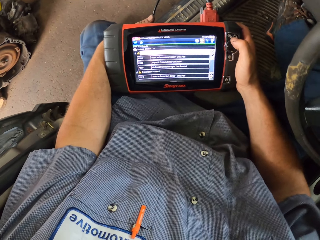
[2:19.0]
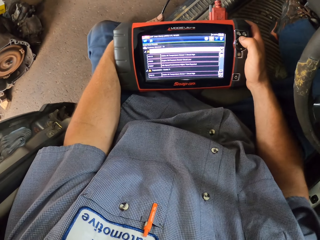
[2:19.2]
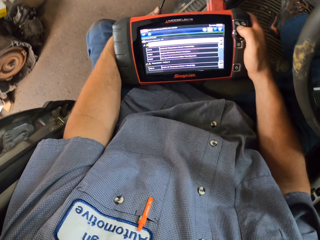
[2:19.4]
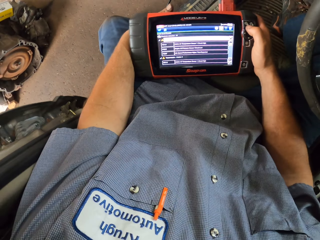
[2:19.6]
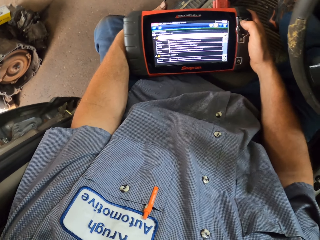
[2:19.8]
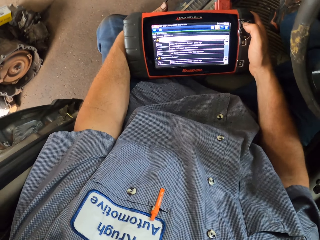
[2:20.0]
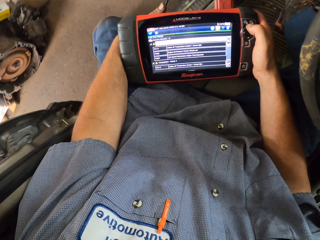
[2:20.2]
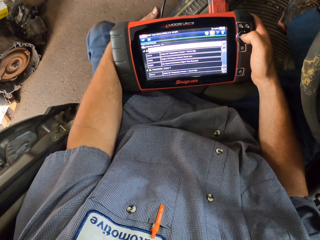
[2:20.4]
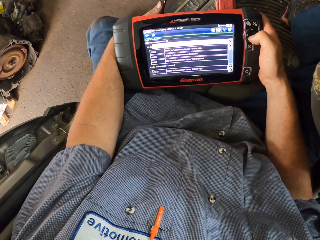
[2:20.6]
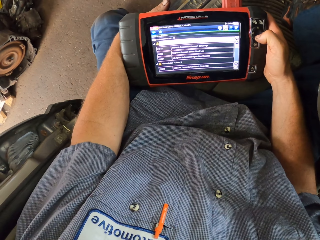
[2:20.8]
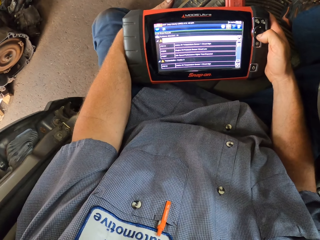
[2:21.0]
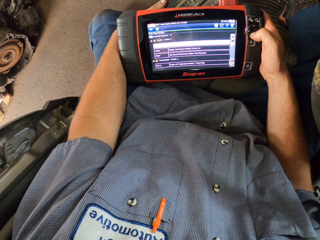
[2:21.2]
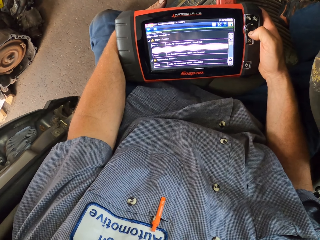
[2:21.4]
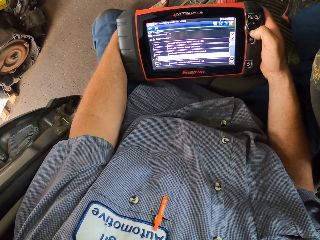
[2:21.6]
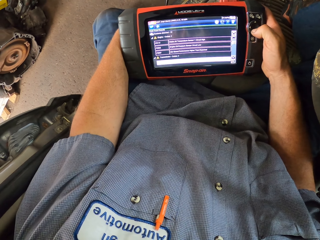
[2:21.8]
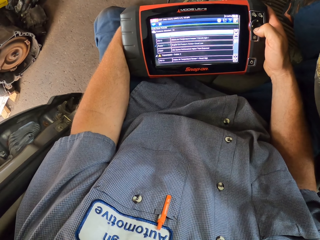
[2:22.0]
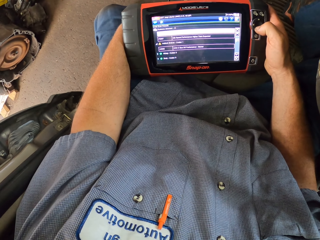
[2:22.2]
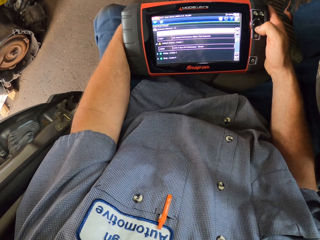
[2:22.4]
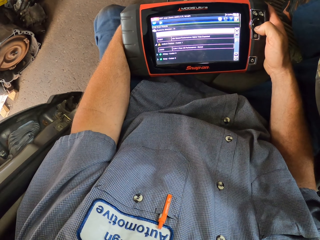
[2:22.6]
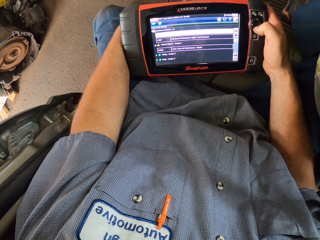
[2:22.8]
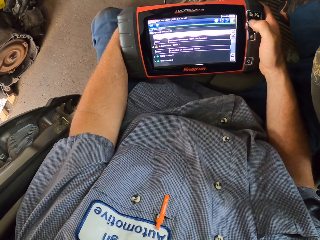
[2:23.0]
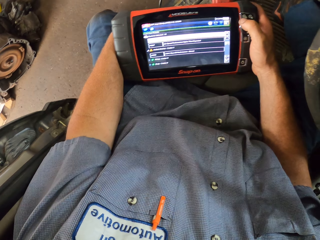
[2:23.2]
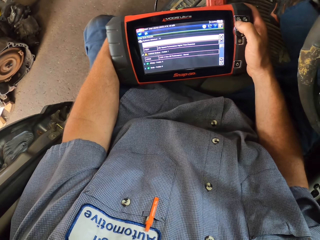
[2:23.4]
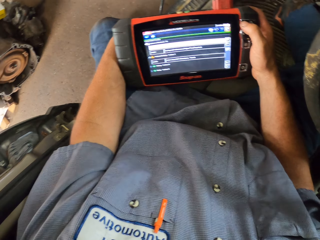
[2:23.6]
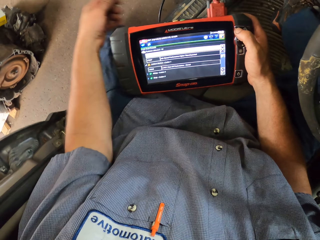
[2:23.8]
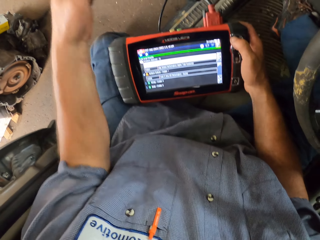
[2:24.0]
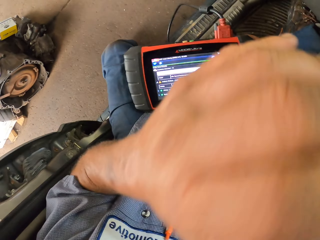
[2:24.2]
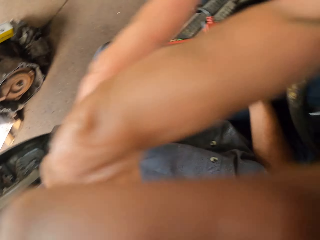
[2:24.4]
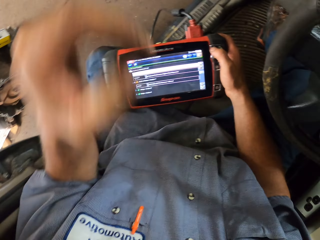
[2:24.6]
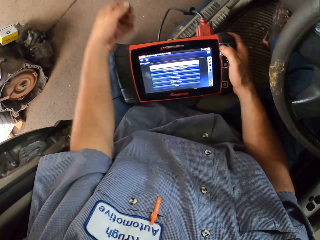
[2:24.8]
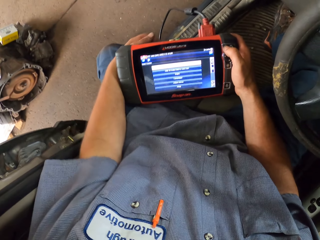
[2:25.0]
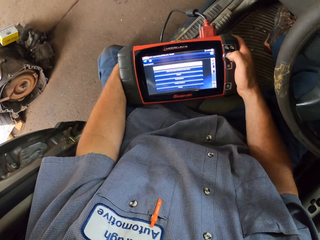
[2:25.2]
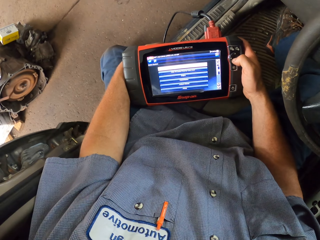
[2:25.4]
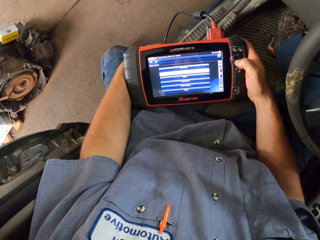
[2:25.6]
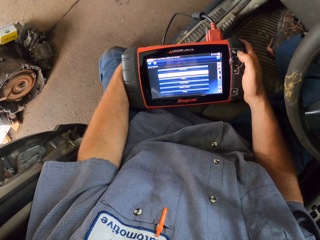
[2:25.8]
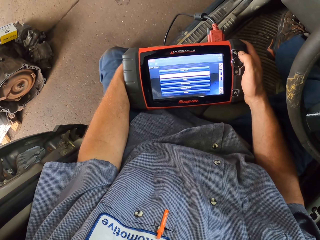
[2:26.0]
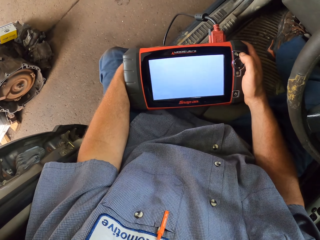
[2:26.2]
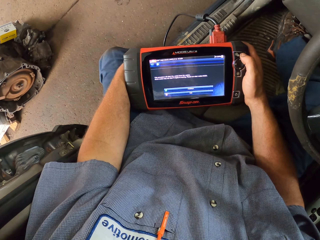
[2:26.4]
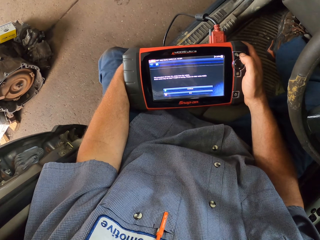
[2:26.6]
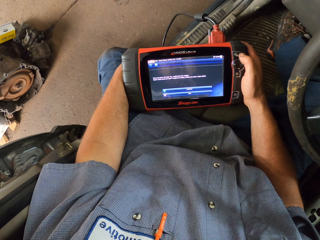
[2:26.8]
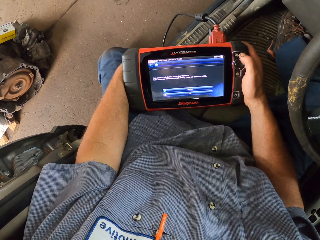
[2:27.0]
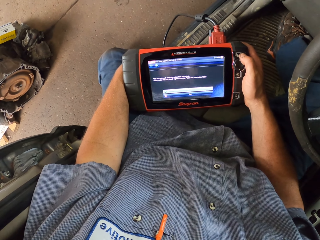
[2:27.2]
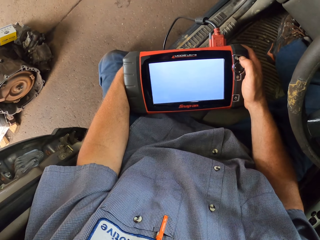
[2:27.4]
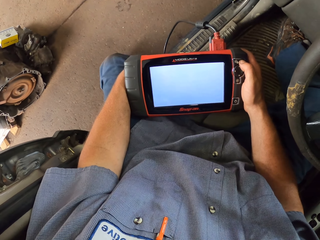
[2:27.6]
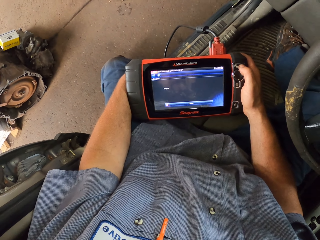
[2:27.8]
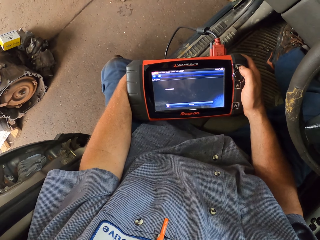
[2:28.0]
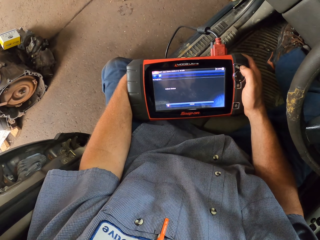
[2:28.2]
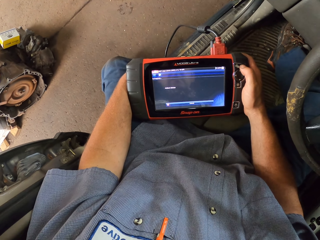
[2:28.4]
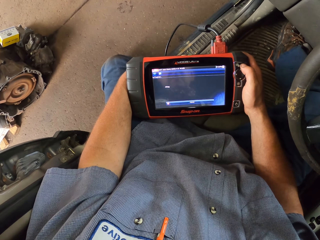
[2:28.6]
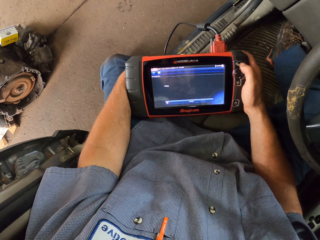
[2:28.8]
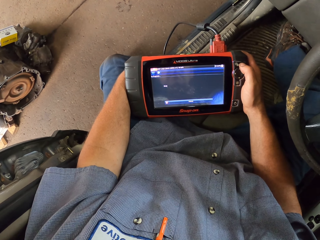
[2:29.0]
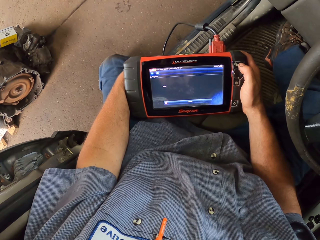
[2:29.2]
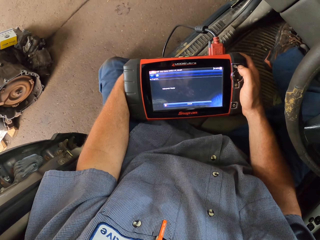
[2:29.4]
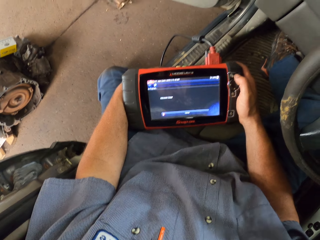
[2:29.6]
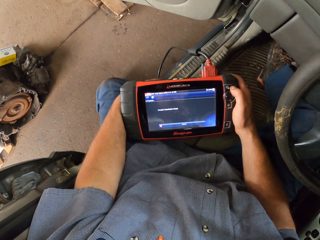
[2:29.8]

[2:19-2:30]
The camera wearer operates the Modis scan tool or Modis Ultra. They press a button on the Modis Ultra. They do so again. They wipe the face. They touch something. They hold the Modis scan tool with both hands. They press a button on the Modis Ultra. They operate the Modis scan tool.

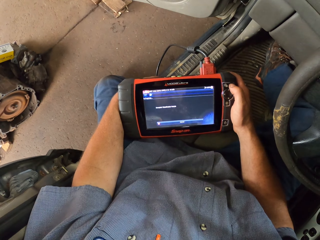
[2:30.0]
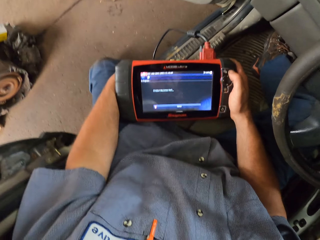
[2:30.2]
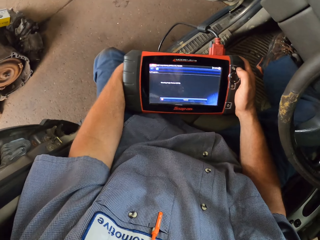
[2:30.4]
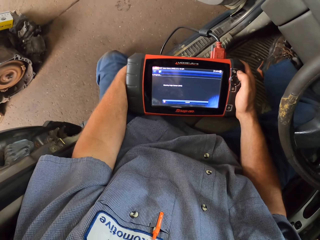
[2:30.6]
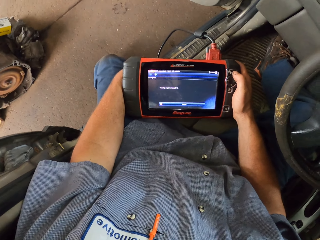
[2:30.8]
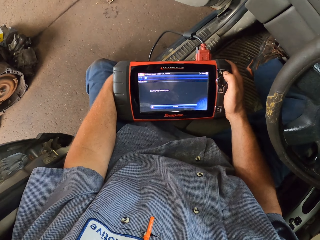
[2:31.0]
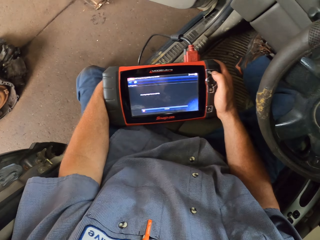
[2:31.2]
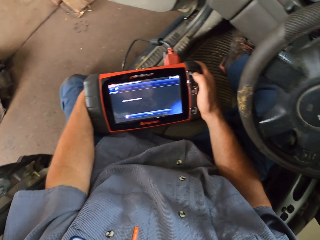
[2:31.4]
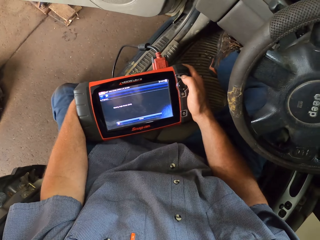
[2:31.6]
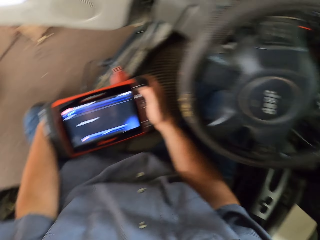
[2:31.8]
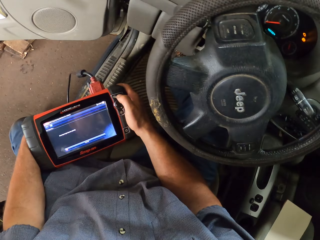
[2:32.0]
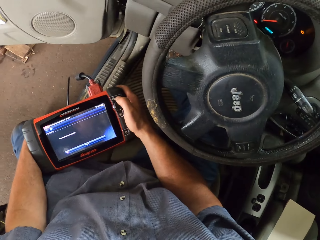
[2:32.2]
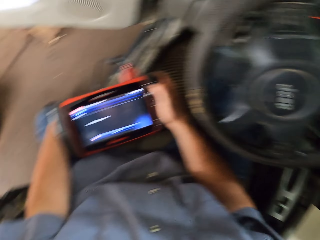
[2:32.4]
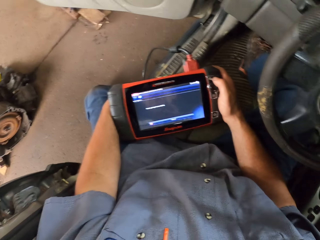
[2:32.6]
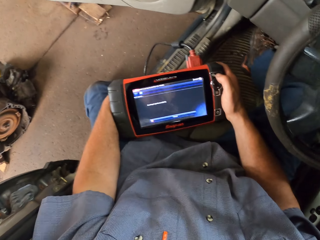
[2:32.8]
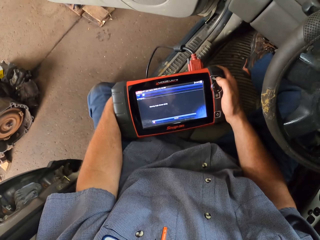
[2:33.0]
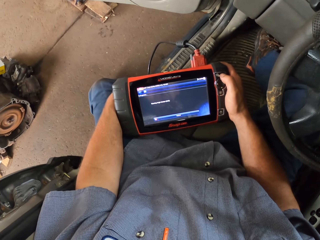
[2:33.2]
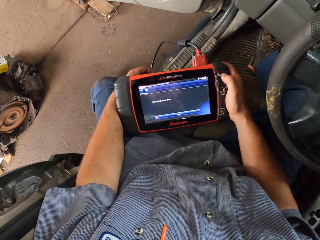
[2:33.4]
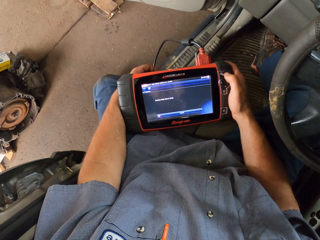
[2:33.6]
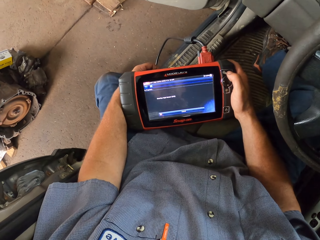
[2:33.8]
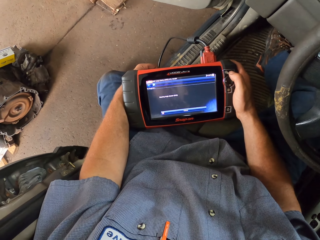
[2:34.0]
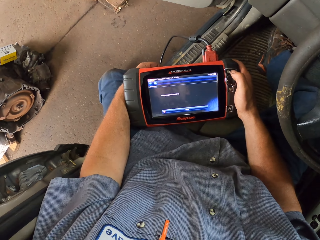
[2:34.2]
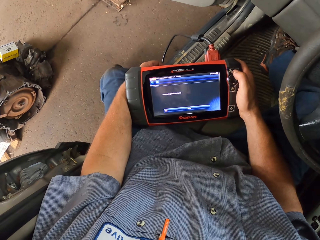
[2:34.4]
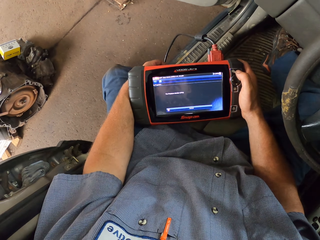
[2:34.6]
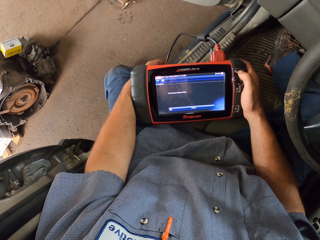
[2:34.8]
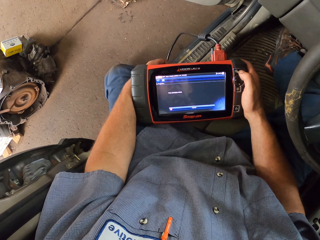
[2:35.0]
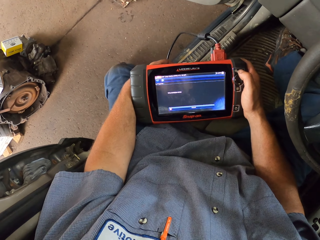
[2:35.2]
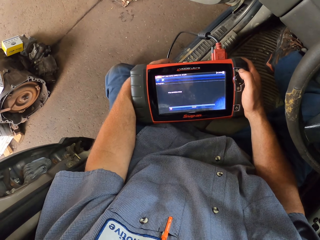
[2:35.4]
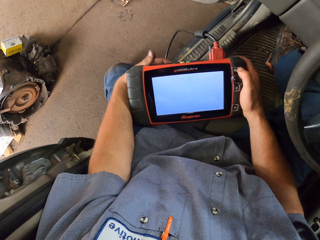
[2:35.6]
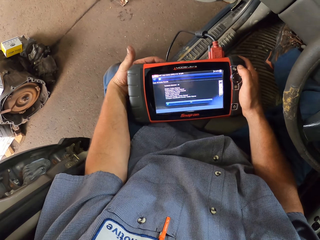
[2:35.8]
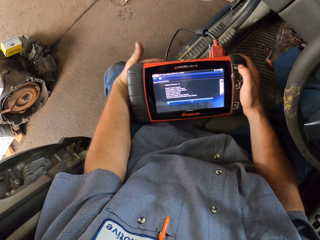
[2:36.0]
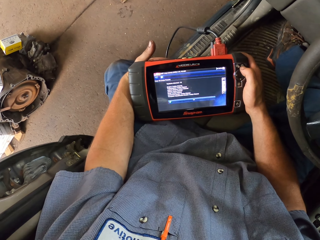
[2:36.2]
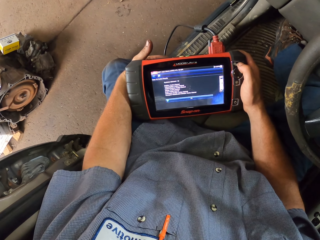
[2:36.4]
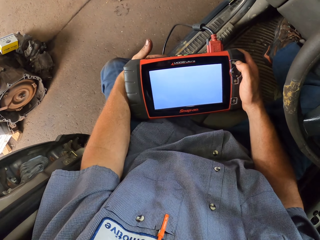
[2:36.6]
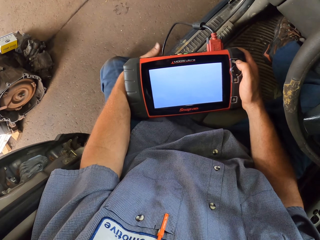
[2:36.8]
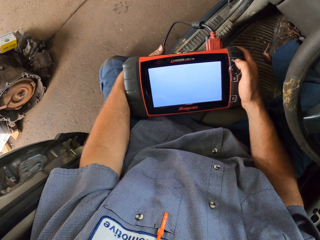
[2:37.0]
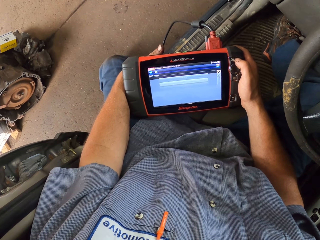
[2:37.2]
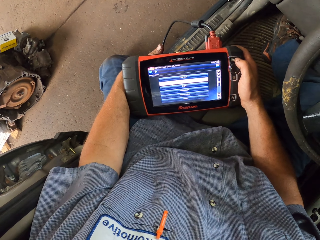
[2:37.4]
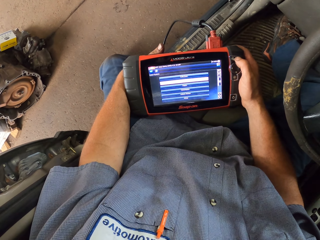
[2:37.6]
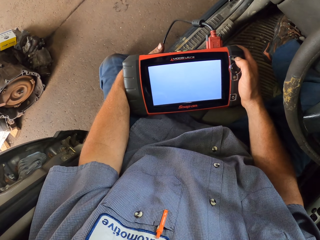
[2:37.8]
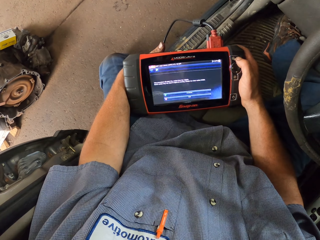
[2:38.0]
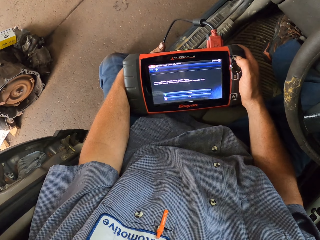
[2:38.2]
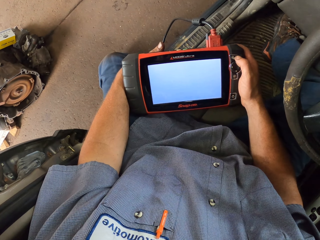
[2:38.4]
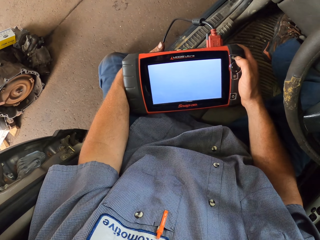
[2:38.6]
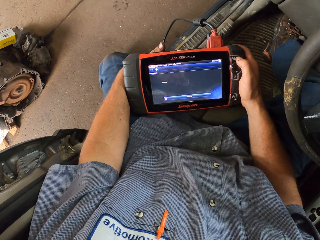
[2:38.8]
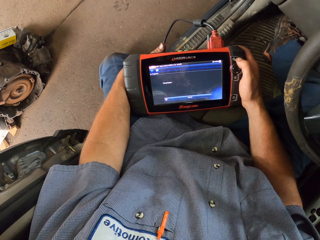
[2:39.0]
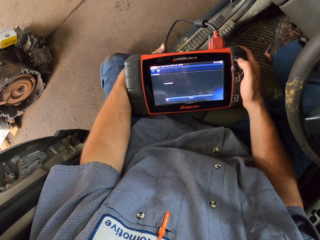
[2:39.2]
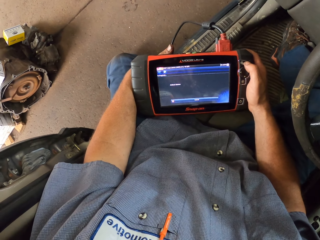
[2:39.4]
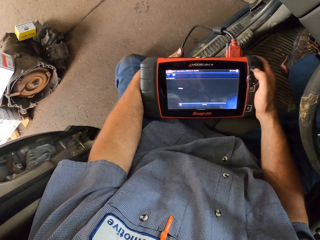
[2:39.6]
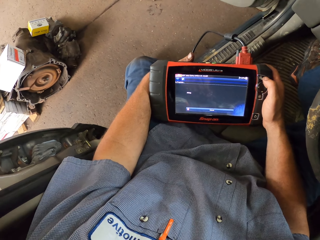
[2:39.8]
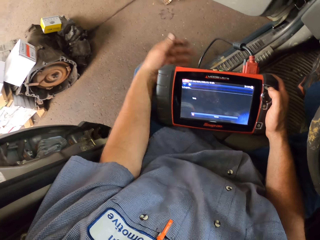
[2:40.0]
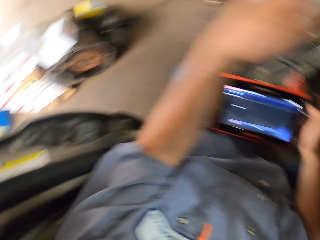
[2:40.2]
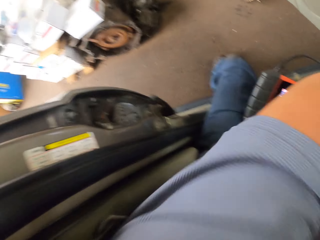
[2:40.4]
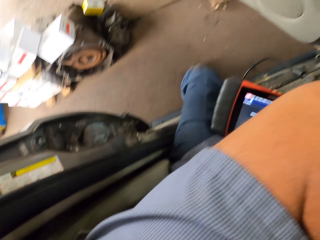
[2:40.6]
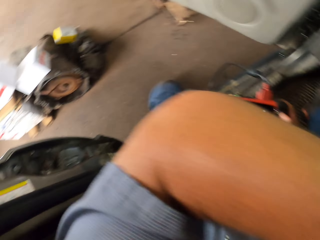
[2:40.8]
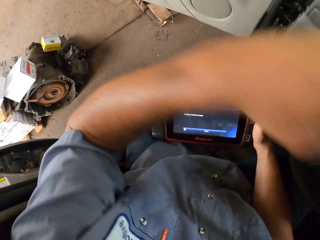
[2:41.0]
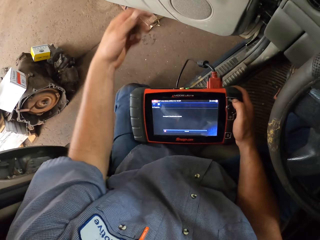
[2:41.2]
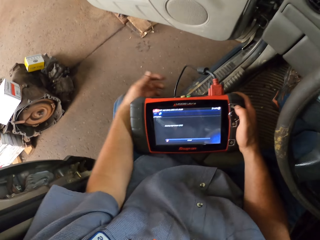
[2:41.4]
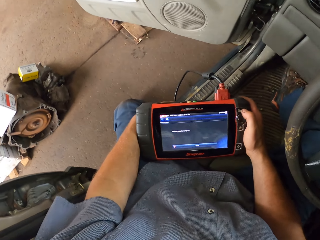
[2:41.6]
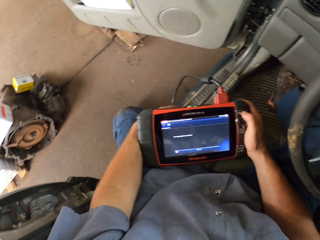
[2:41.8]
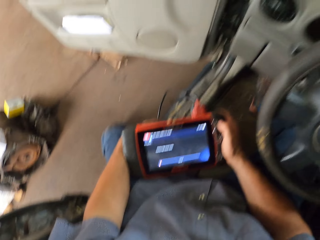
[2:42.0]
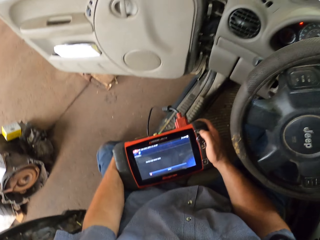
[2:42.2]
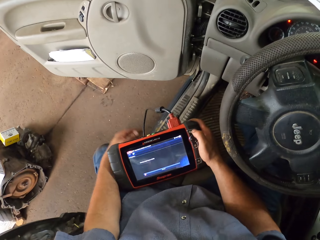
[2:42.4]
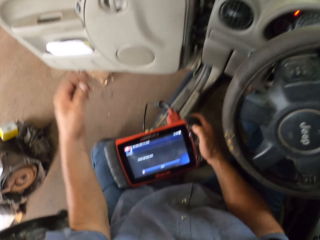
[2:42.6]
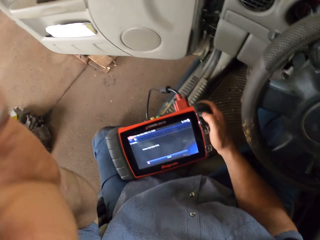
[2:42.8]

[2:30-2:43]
The camera wearer looks at the Modis Ultra or Modis scan tool. He looks at the steering wheel. He looks at the Modis Ultra. He presses a button on the Modis Ultra. He wipes the face and scratches his body. He holds the Modis scan tool with both hands and operates the Modis scan tool. He looks at the Modis Ultra.
